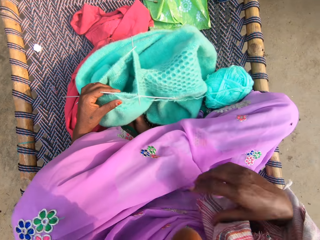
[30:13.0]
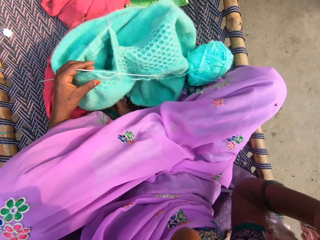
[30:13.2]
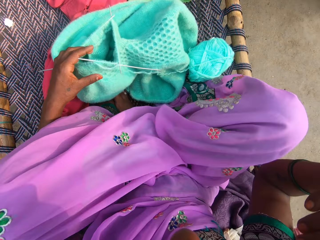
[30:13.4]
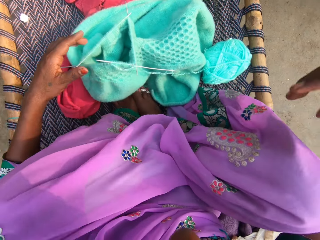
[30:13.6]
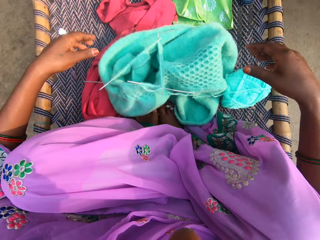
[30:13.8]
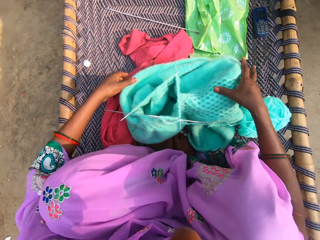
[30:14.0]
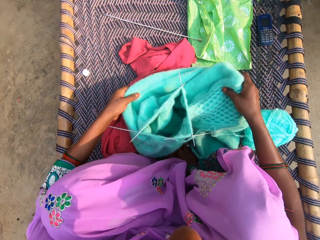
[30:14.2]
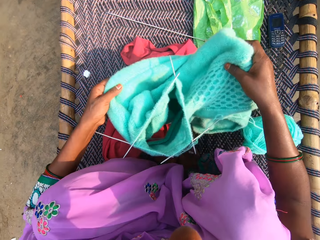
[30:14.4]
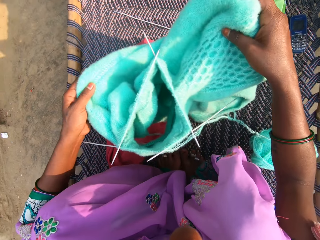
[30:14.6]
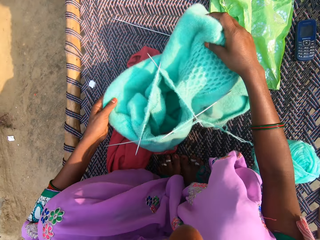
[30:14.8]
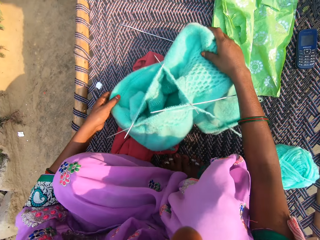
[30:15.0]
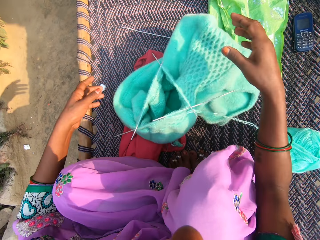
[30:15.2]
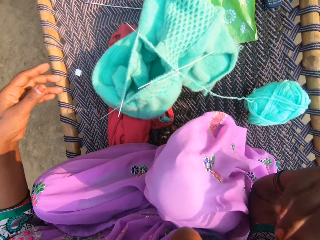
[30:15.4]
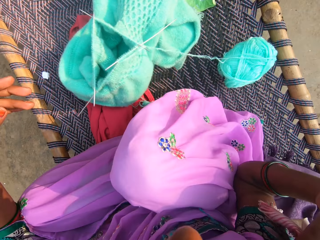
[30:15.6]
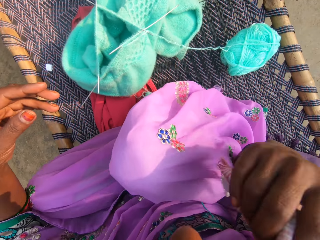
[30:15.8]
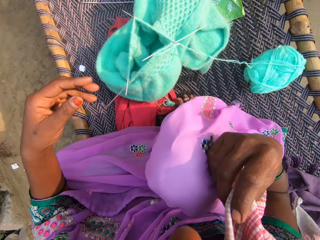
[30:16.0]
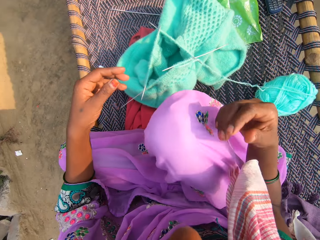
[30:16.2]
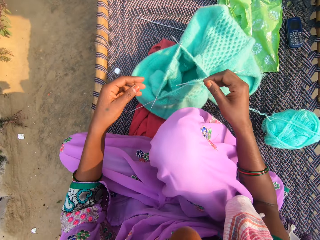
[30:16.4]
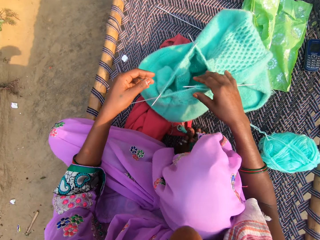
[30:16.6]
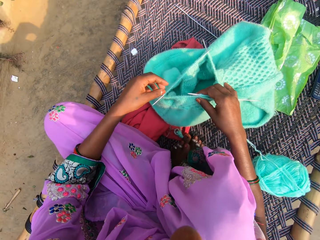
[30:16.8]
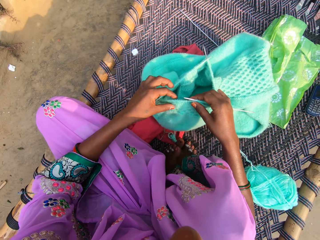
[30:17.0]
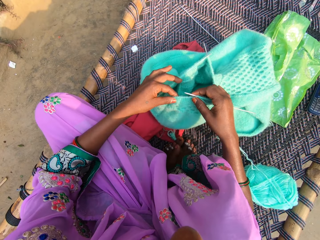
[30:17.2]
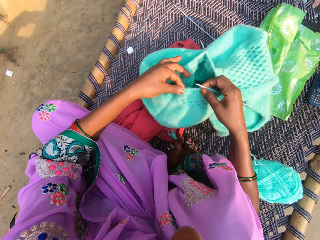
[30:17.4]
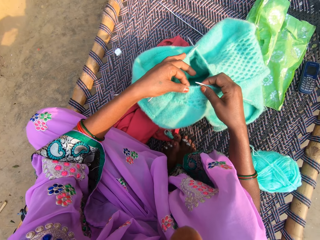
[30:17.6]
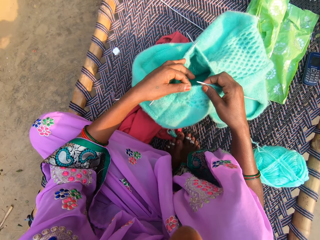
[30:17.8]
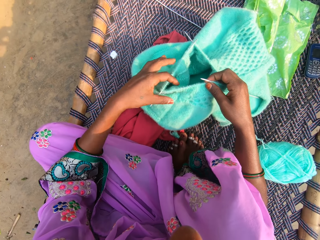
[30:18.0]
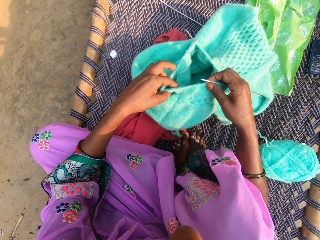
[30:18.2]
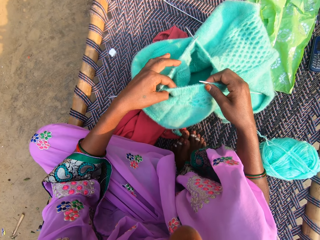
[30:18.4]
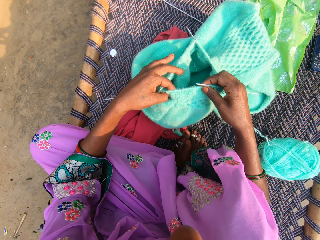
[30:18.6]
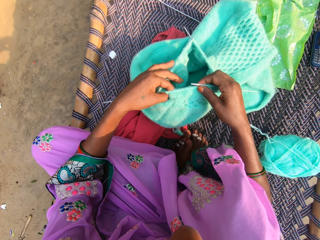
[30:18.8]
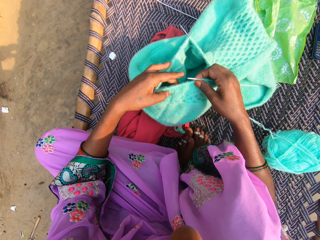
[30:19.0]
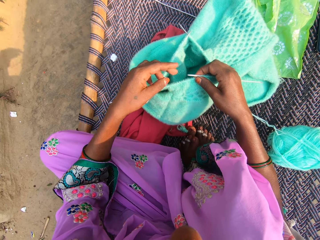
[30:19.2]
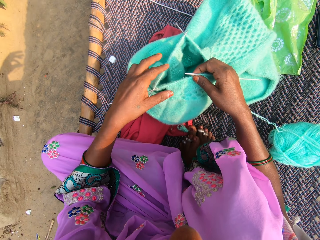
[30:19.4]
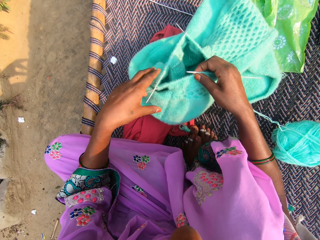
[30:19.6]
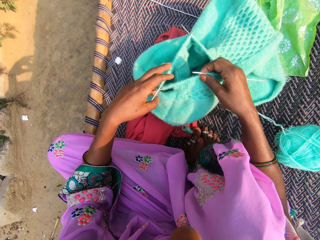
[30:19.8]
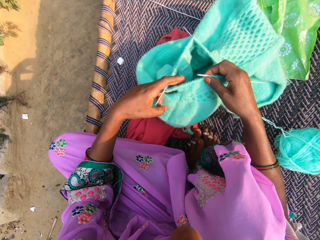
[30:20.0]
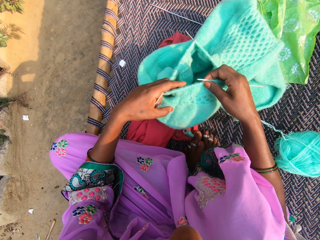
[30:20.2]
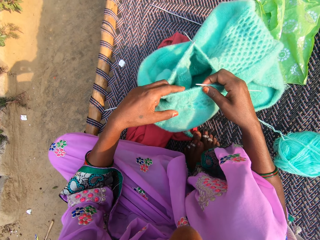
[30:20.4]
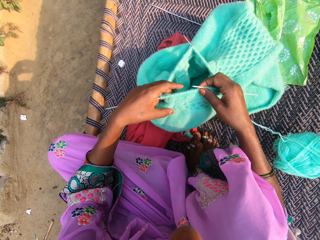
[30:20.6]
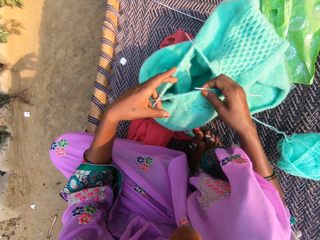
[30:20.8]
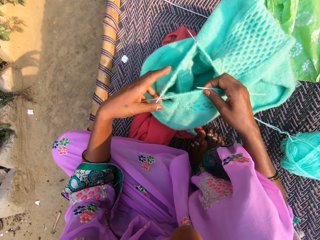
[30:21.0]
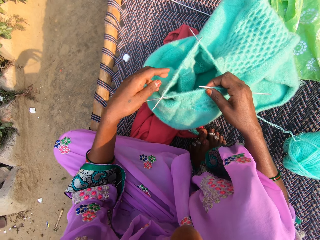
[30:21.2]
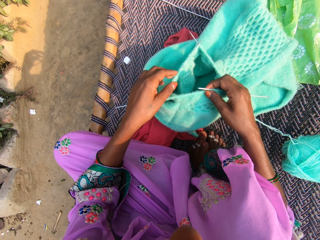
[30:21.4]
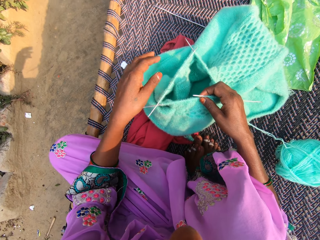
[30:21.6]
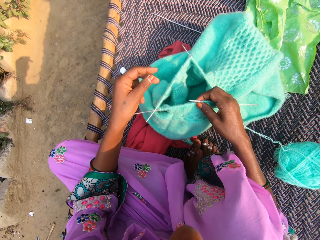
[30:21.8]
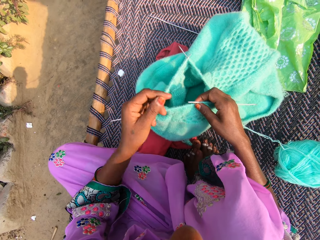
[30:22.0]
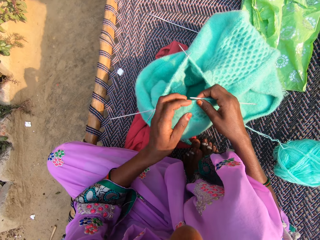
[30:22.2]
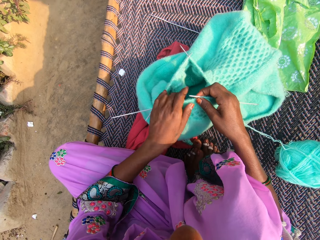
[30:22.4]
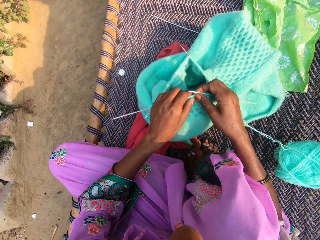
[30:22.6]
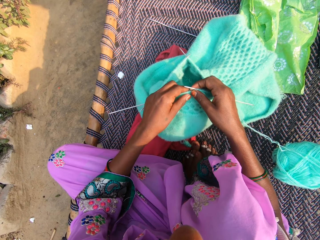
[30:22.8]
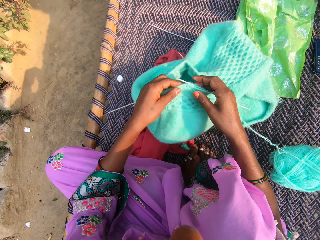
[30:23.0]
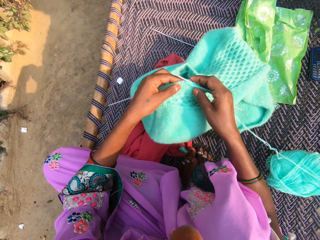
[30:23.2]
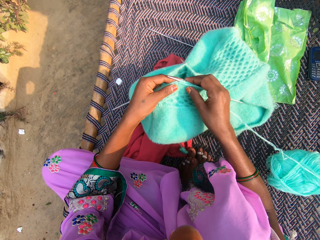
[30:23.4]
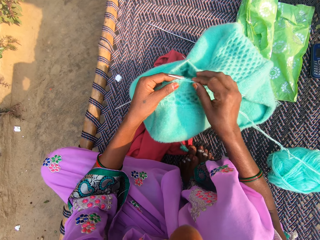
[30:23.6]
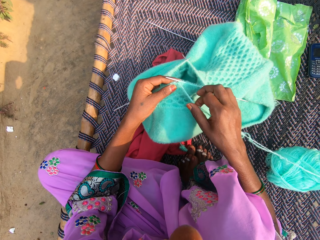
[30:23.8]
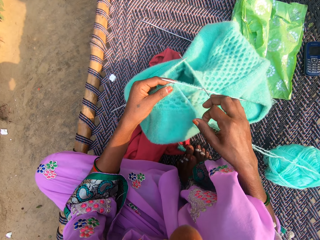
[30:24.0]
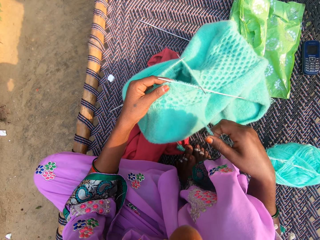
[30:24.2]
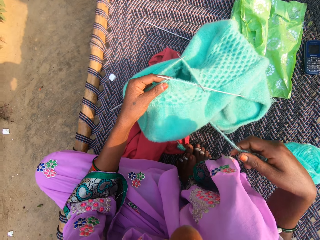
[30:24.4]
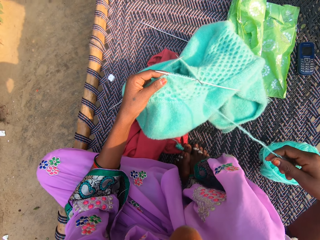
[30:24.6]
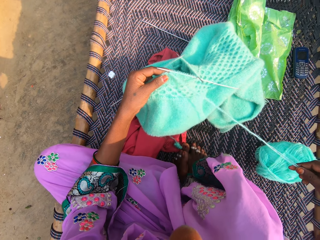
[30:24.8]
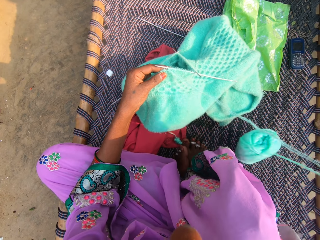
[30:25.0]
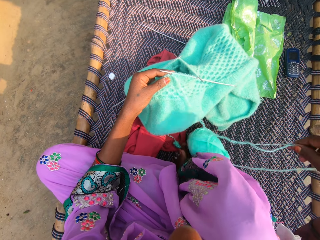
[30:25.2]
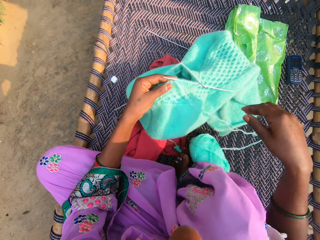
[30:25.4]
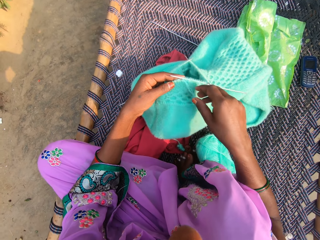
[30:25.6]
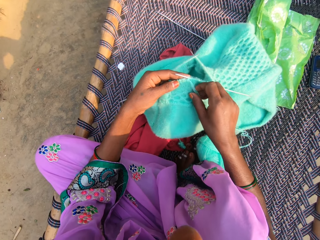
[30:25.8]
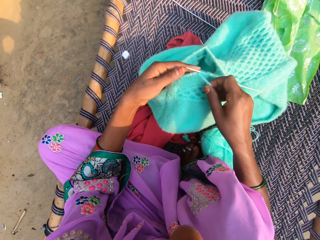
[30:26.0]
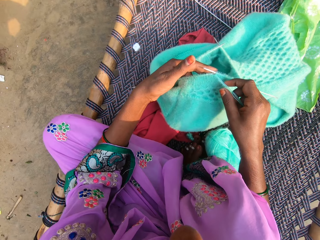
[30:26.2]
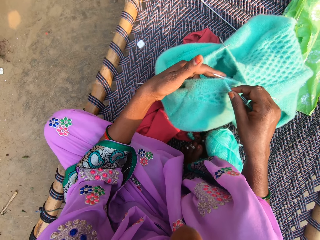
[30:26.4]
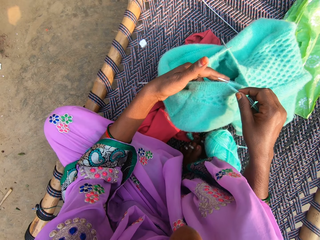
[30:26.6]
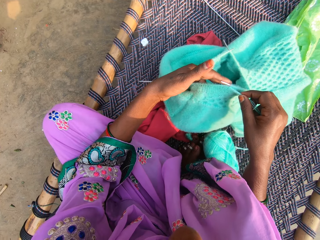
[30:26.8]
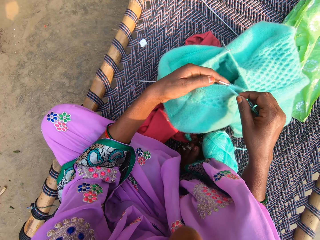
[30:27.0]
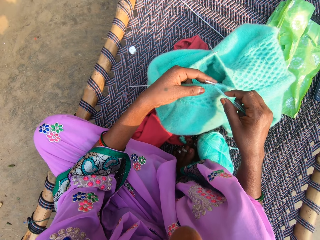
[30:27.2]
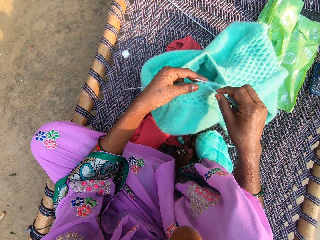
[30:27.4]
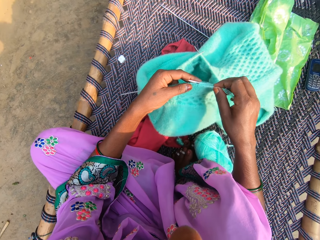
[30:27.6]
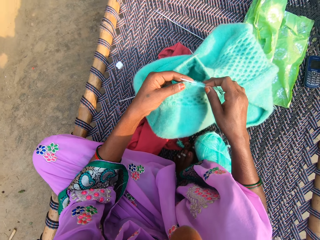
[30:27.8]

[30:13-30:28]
The camera wearer adjusts her cloth with her right hand. She adjusts her sitting position. She adjusts the fabric with her hands. She moves her hands. She adjusts the cloth with her right hand. She makes her scarf. She adjusts the fabric with her hands. She pushes the knitting needle. She pulls the yarn with her right hand. She stretches the thread. She knits the yarn with the knitting pin in her right hand.

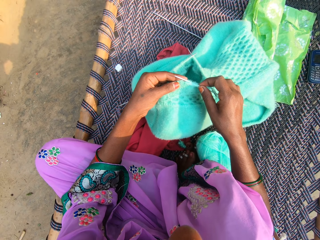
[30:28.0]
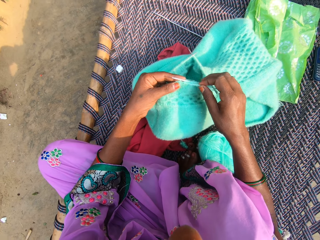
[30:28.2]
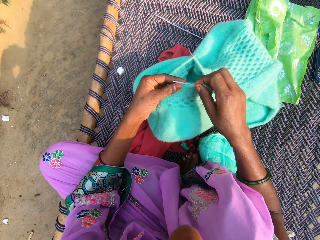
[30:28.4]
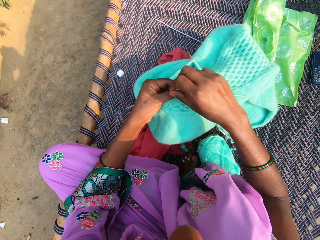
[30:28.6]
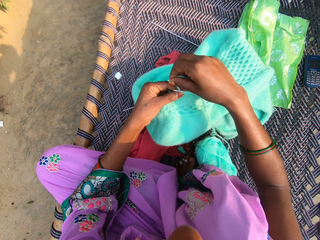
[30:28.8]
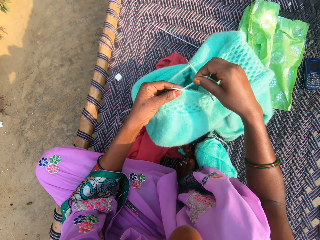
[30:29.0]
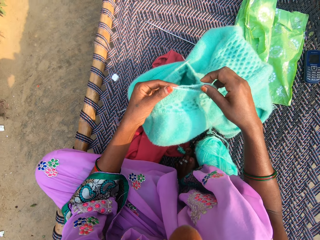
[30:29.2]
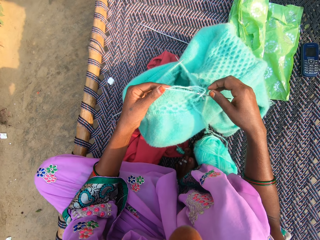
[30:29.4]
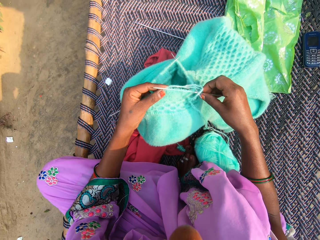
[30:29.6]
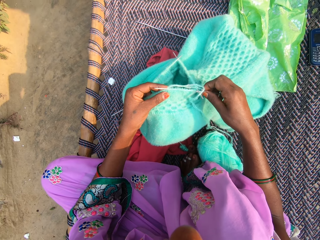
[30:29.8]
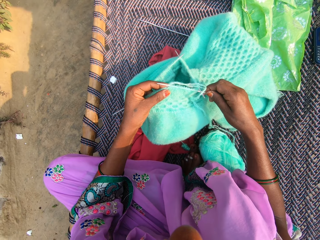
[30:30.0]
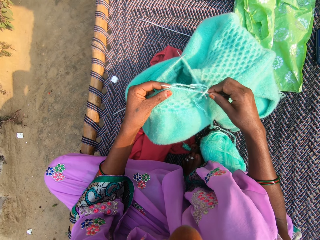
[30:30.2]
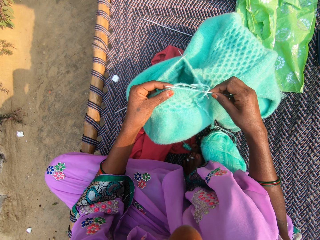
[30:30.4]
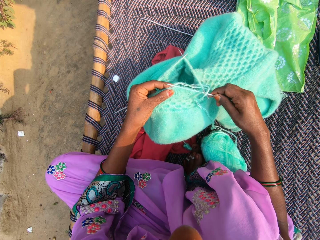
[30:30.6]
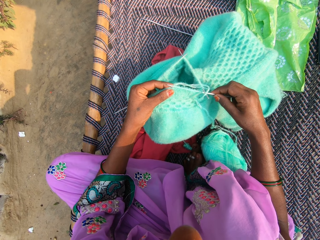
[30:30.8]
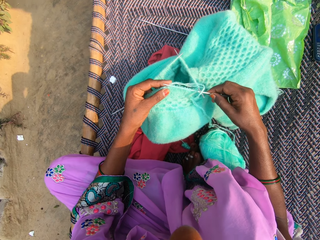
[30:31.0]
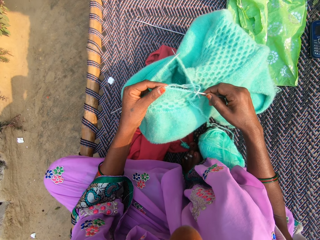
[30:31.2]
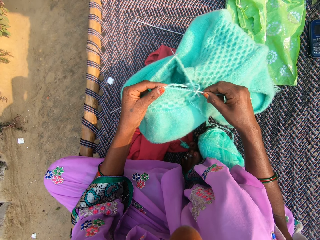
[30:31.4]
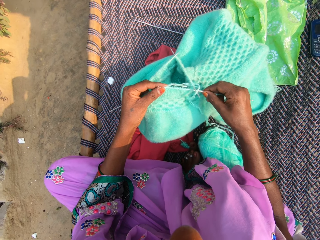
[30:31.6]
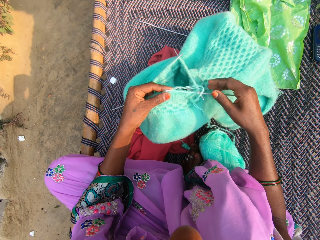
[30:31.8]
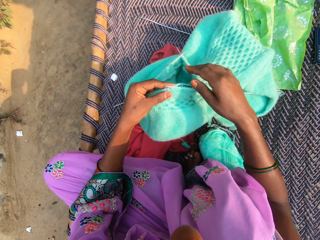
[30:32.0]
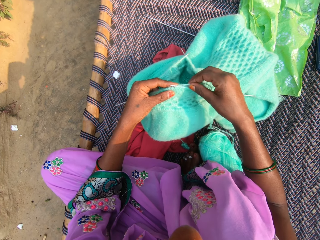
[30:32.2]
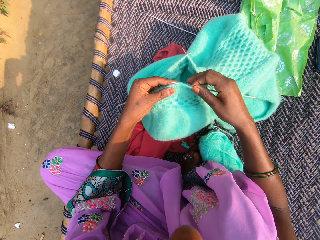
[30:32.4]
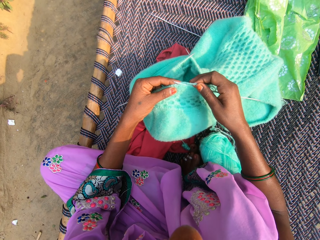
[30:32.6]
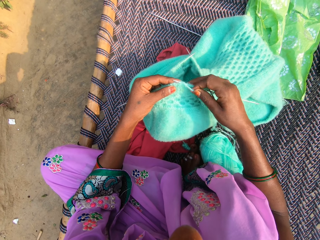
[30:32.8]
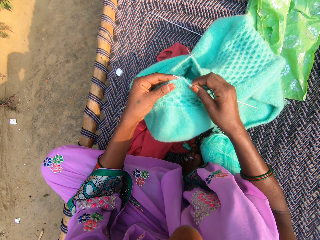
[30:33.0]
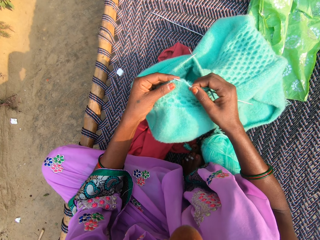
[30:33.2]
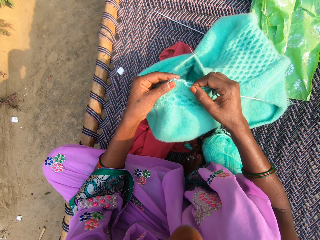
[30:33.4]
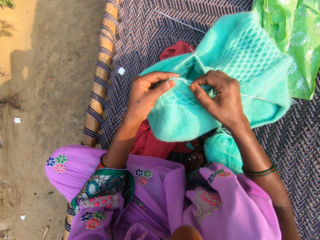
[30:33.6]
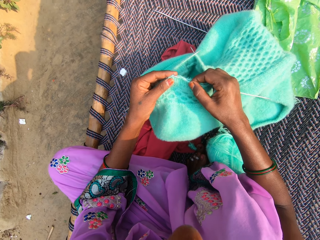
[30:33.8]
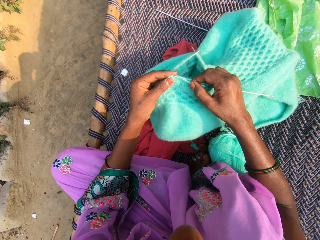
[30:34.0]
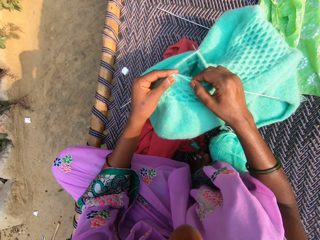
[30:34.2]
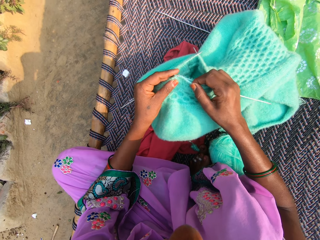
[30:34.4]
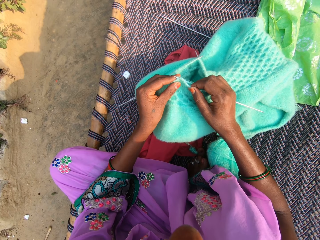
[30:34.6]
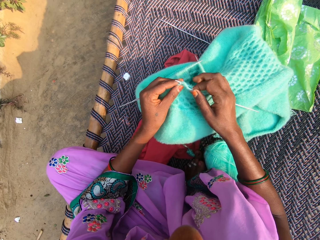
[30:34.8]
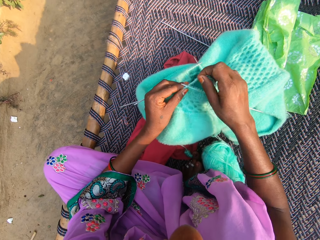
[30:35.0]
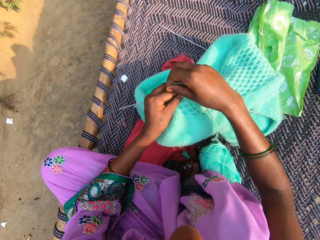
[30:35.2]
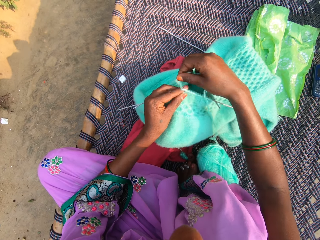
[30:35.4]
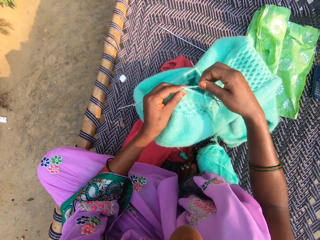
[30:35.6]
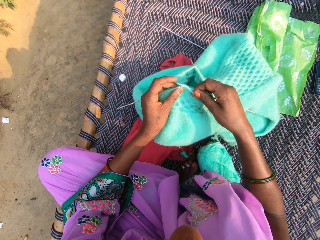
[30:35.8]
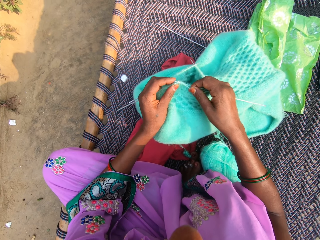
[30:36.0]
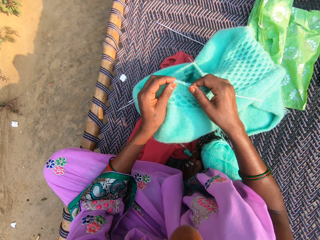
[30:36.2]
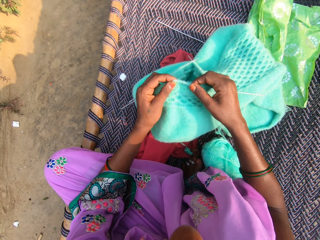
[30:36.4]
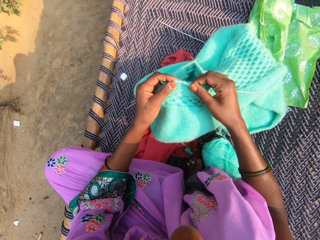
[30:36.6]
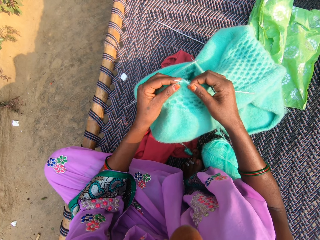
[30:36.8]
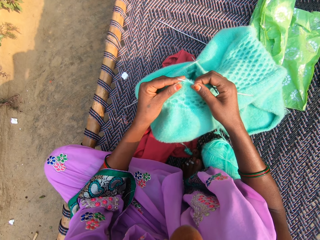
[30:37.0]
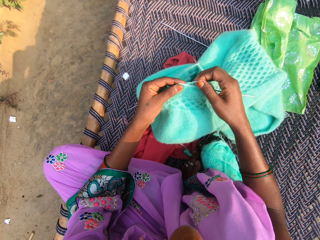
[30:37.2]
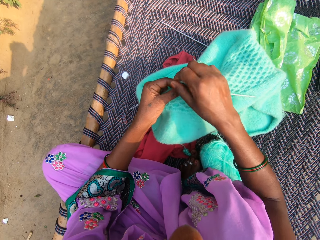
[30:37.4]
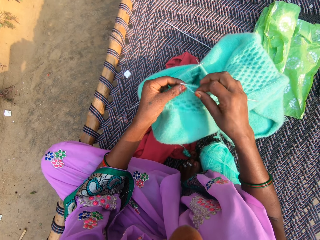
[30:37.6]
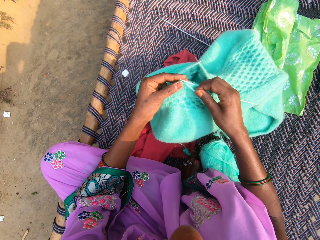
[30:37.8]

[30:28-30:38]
The camera wearer rolls the string on the knitting needle. They hold the knitting needle. They knit the cloth. They roll the string on the knitting needle.
